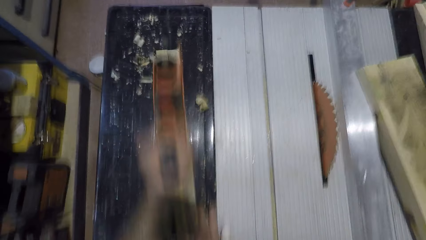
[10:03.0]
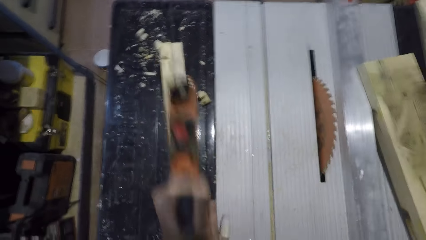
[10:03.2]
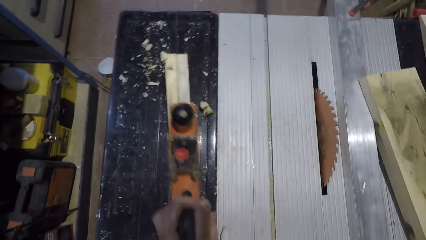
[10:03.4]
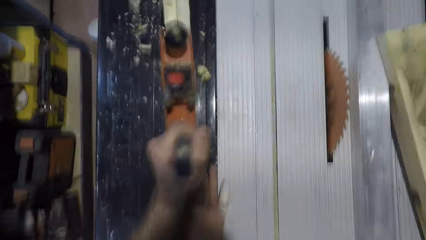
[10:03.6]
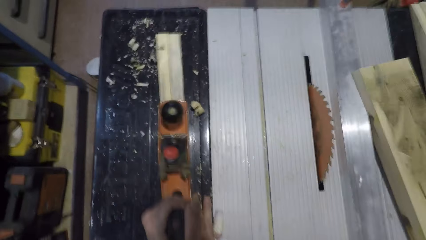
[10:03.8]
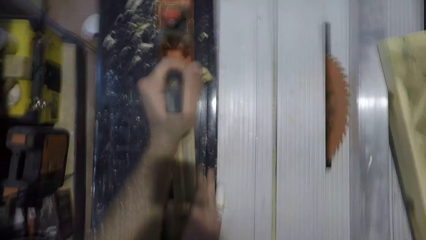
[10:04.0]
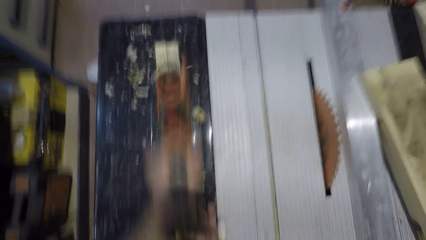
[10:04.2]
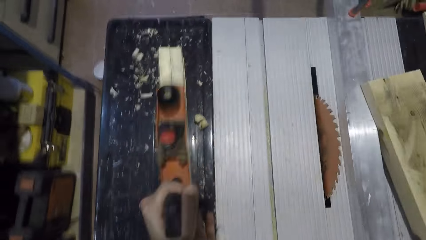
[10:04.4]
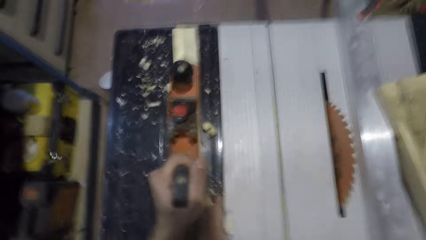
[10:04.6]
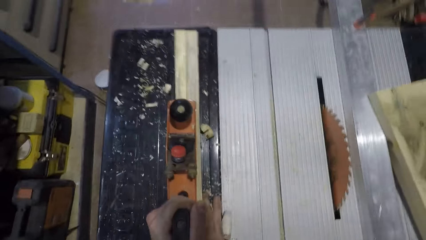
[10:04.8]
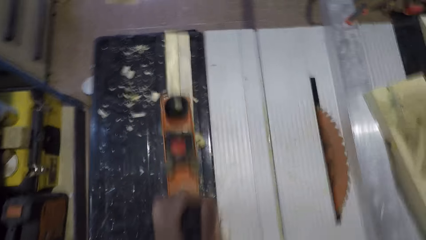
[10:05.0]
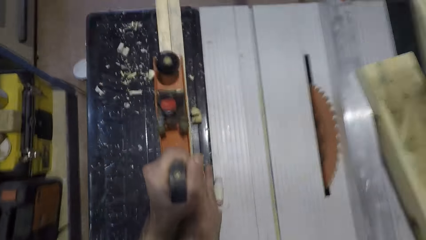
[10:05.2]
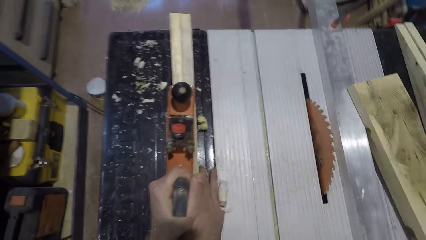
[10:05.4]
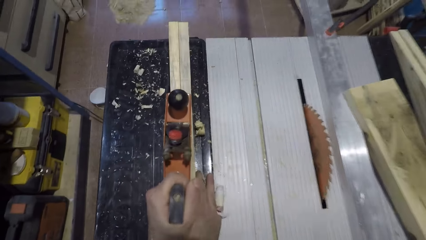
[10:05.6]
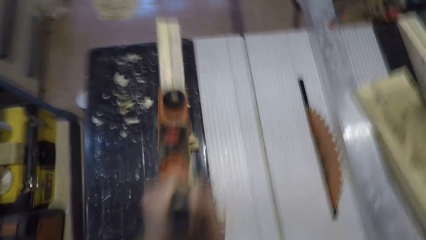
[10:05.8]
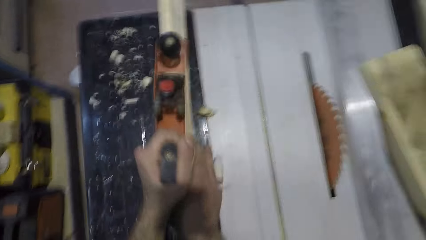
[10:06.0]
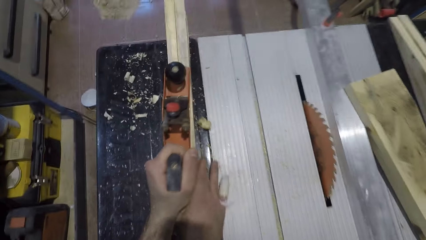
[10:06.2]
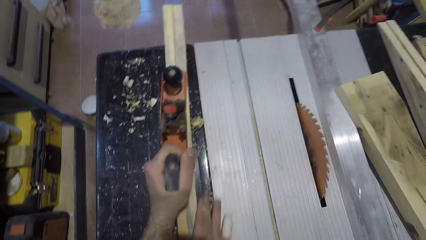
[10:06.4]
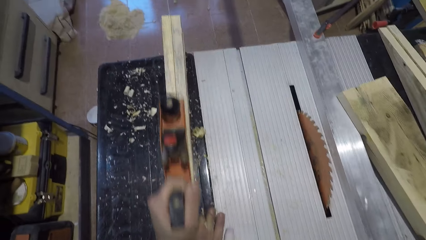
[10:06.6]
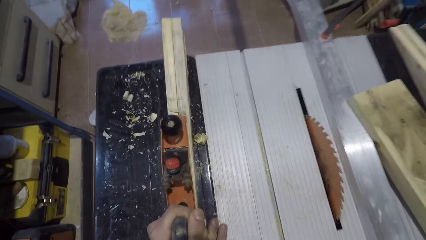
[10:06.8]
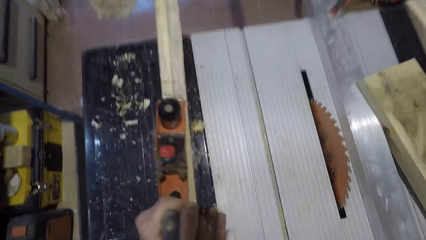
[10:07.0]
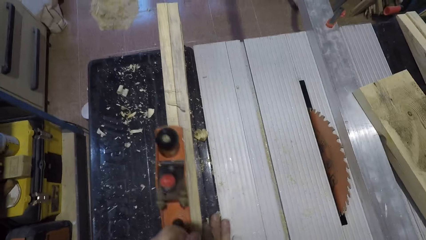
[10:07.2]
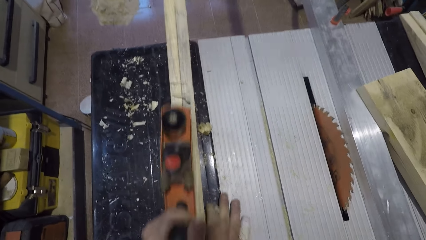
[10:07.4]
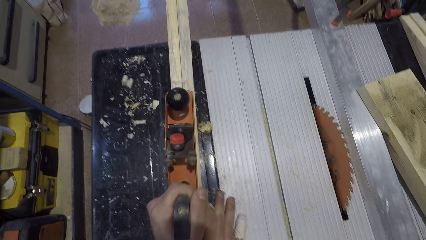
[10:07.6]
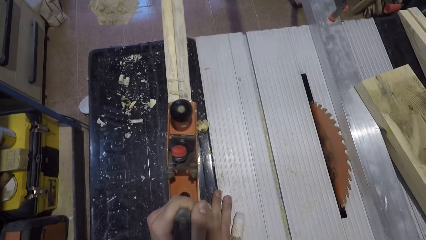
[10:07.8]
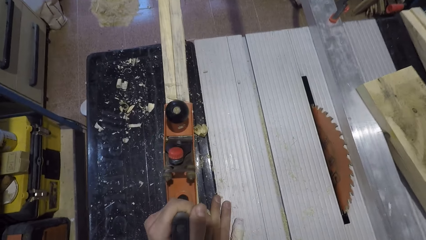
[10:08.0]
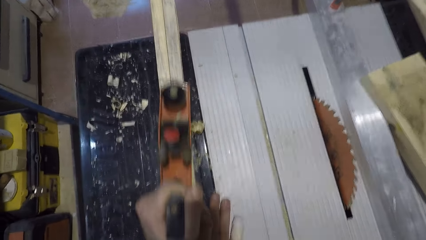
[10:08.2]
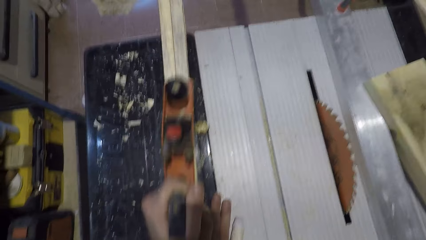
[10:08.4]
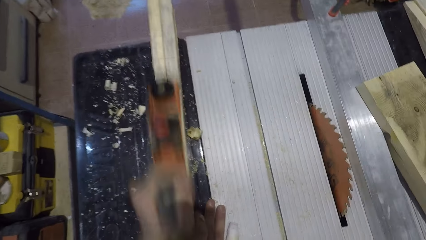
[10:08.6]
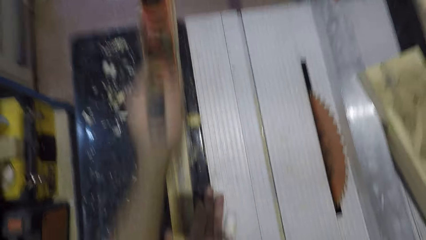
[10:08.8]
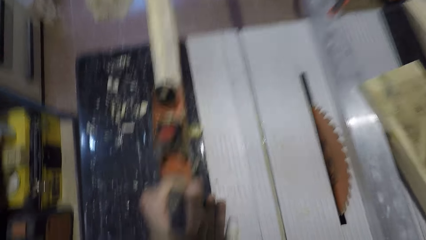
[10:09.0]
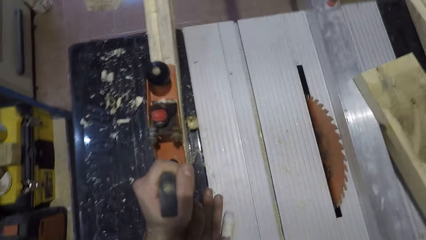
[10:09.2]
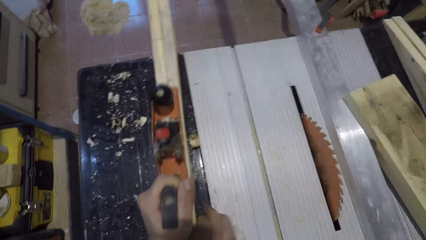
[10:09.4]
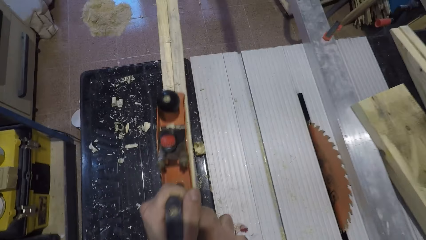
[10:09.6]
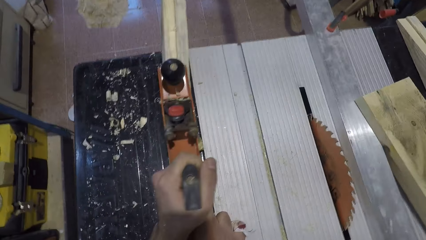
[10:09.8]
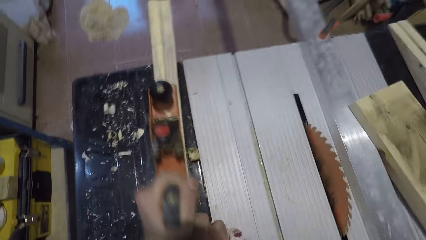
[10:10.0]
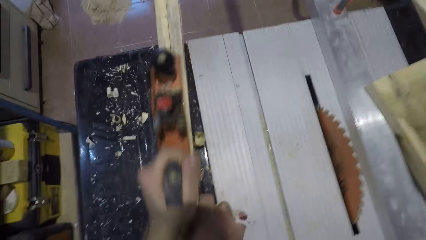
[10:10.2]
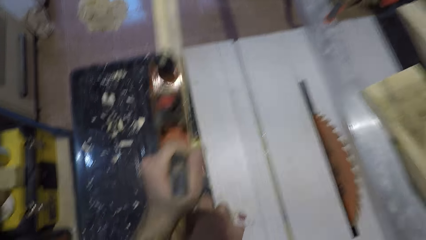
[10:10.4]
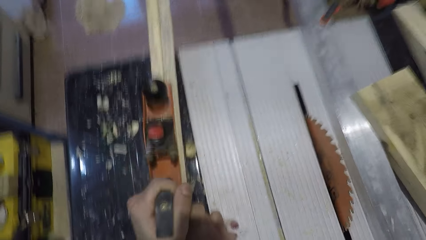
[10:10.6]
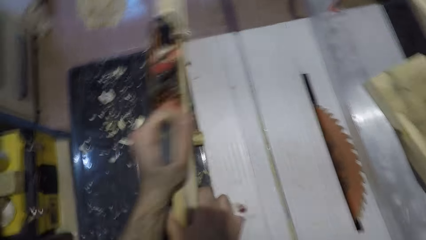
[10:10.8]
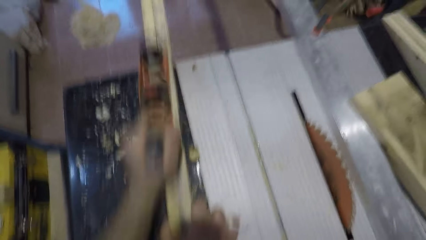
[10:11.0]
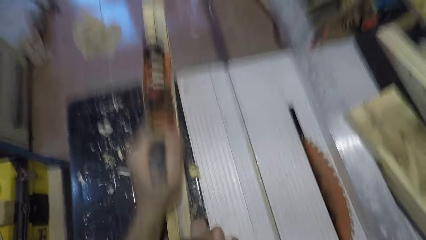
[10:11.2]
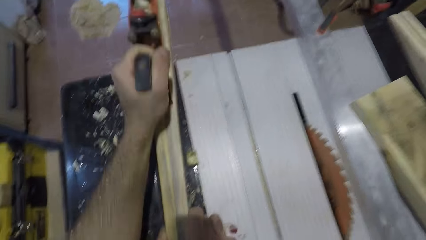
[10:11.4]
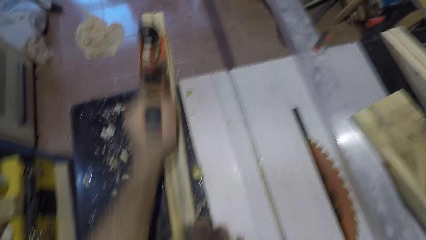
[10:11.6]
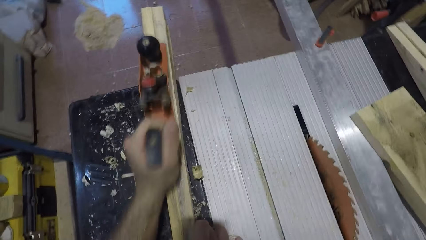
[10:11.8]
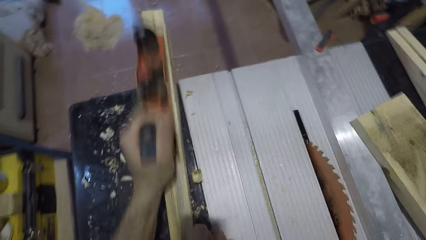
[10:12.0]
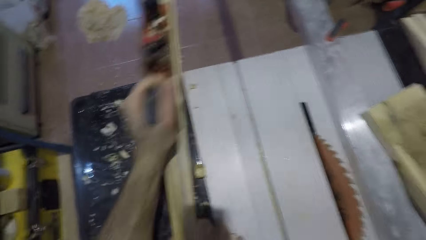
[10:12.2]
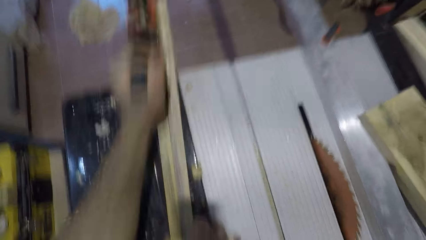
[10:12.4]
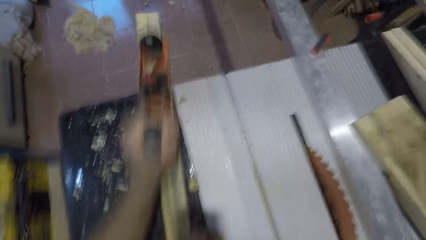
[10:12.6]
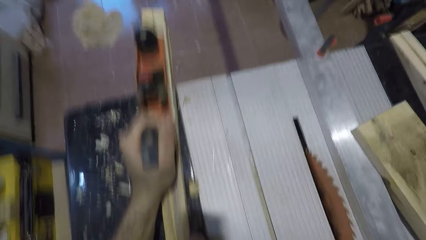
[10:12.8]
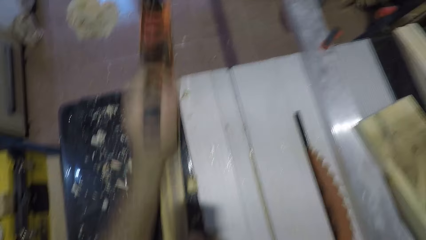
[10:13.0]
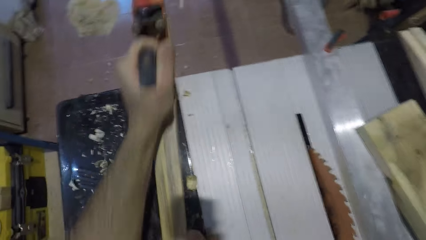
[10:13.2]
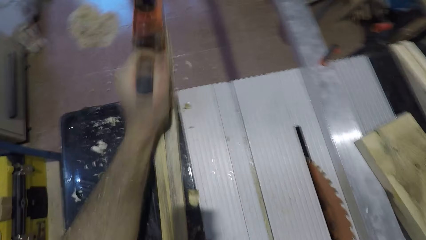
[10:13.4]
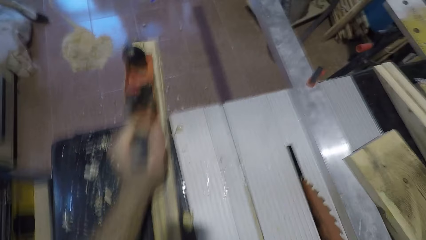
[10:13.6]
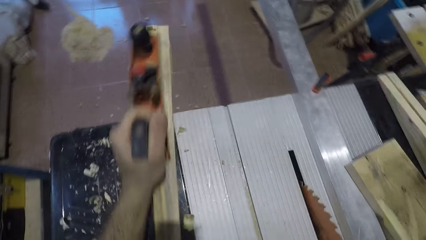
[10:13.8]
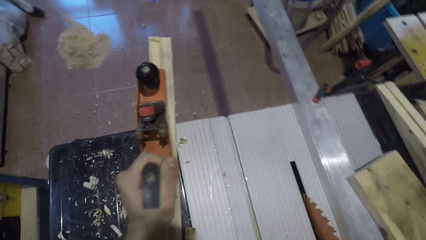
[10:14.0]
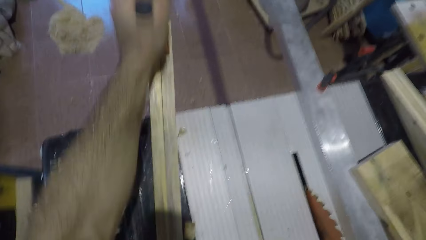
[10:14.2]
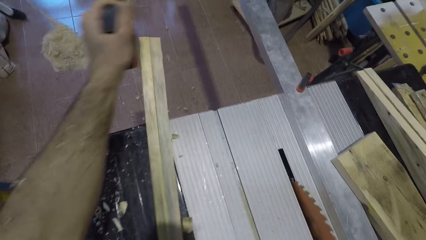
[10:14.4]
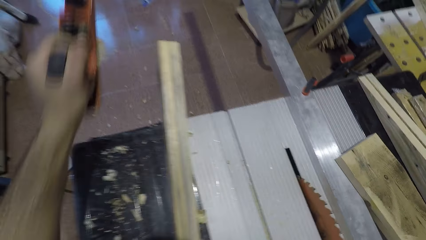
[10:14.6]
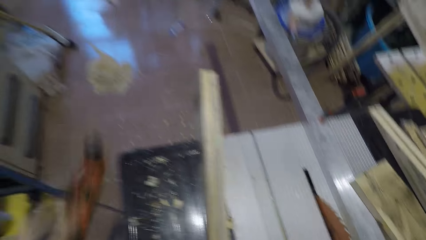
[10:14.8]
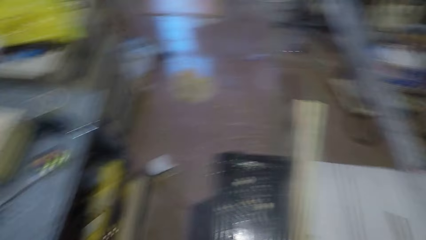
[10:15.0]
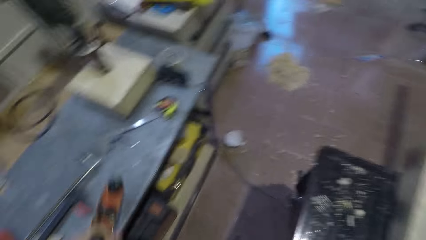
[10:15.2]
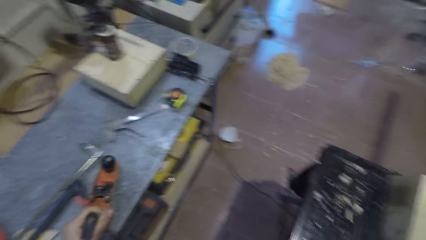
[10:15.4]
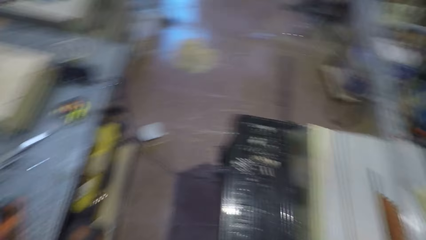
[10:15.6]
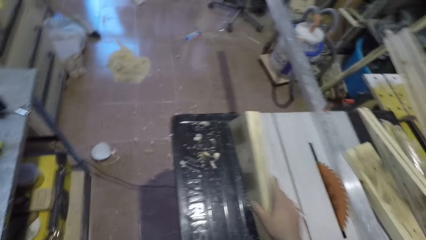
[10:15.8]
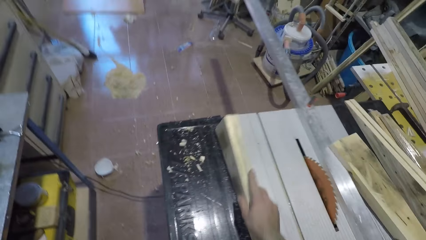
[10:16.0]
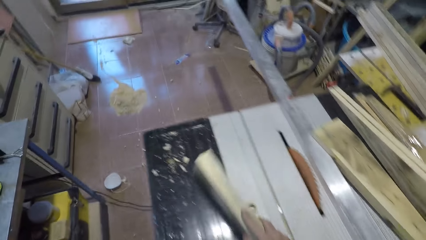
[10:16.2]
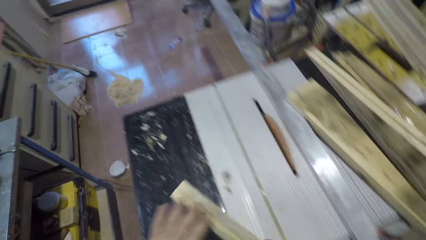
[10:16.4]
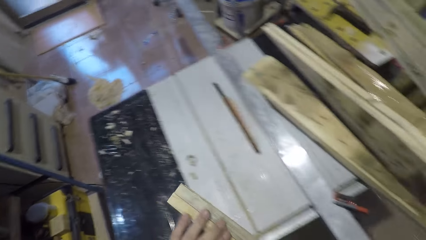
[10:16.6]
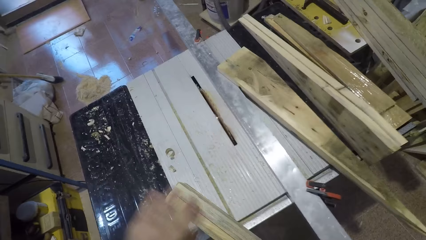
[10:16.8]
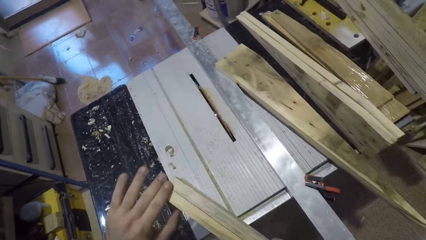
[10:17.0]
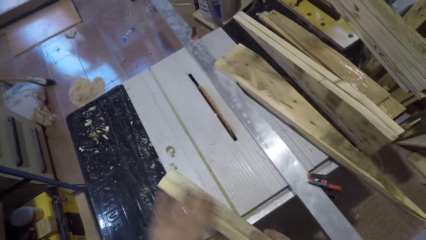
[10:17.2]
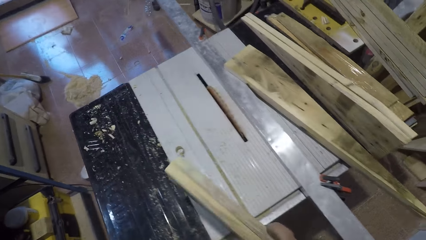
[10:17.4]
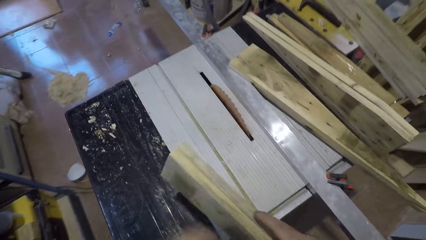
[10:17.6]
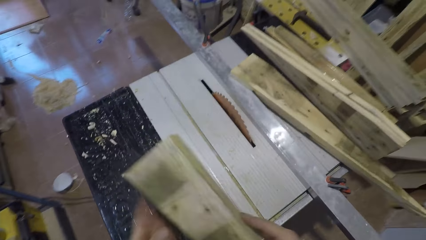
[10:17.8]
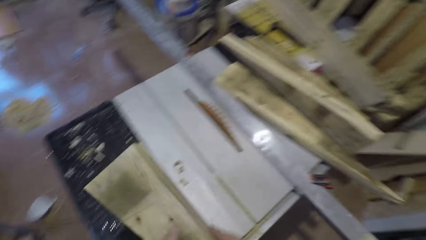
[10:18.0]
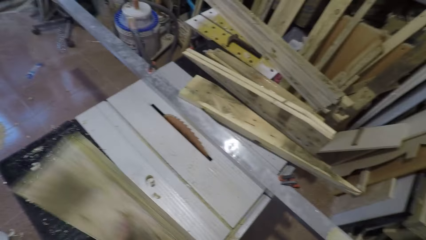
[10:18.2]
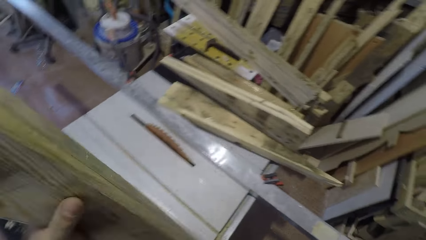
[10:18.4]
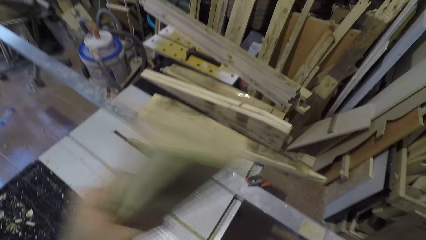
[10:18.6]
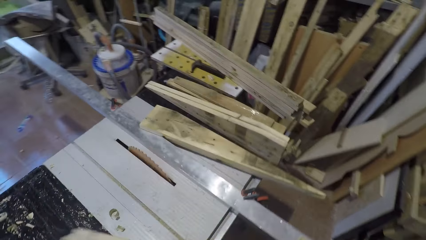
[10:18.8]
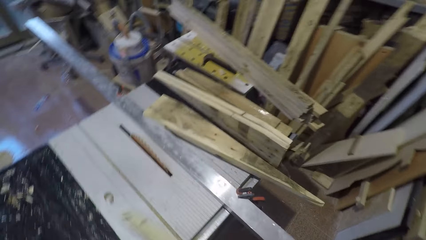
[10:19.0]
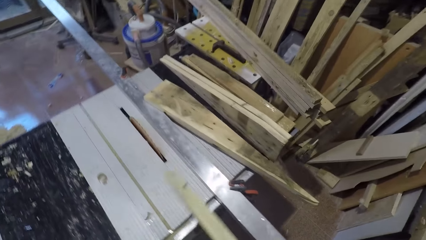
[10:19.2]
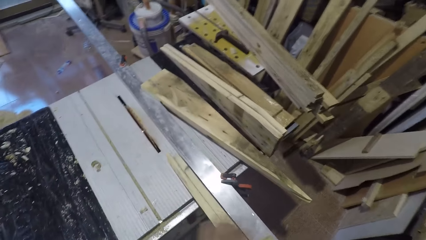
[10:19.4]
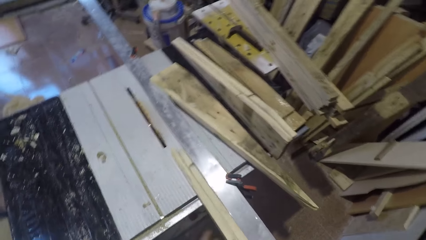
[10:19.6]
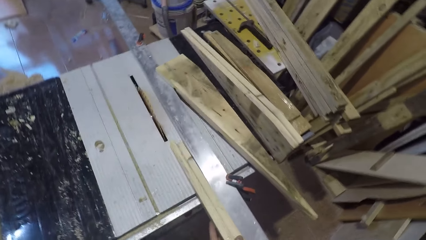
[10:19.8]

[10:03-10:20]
The camera wearer places the plane on the table. He feels the smoothened part with his fingers.
